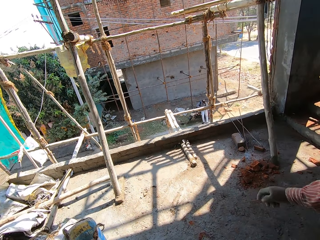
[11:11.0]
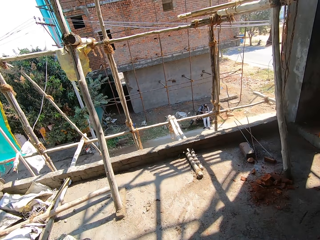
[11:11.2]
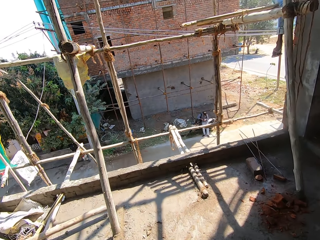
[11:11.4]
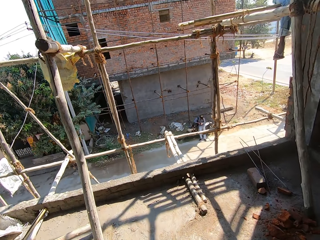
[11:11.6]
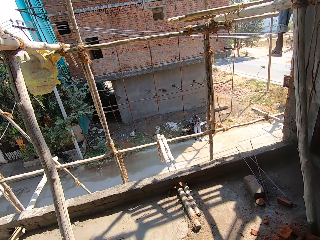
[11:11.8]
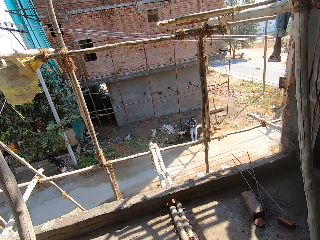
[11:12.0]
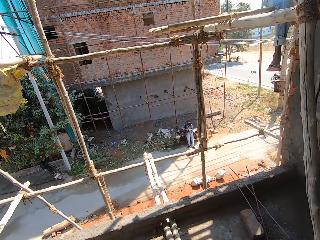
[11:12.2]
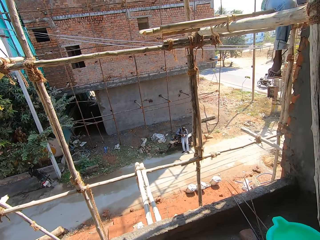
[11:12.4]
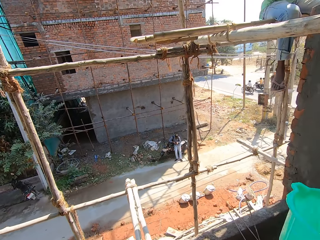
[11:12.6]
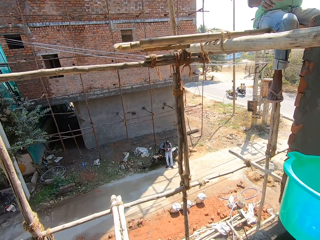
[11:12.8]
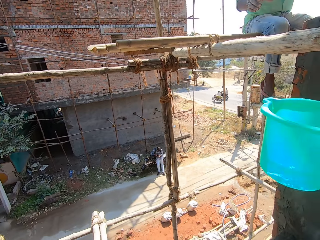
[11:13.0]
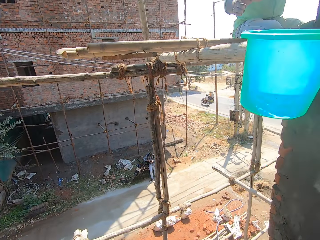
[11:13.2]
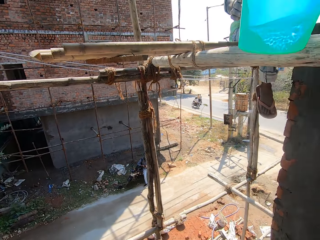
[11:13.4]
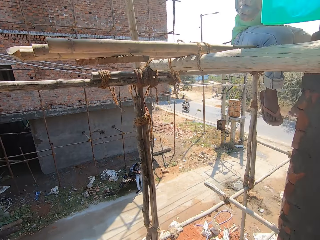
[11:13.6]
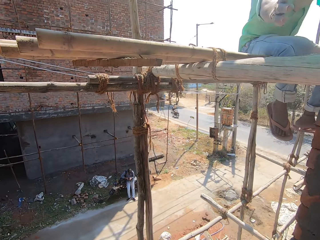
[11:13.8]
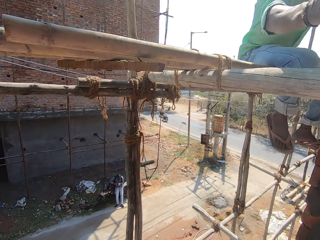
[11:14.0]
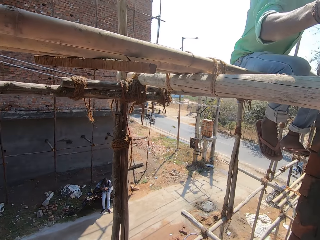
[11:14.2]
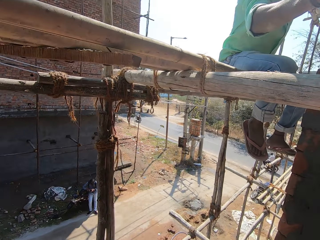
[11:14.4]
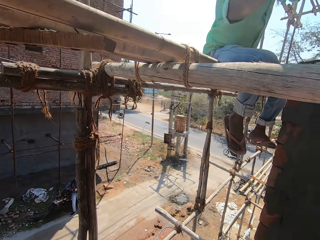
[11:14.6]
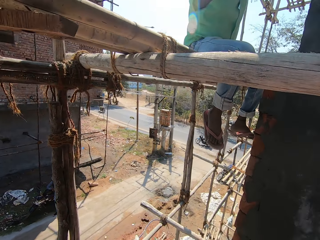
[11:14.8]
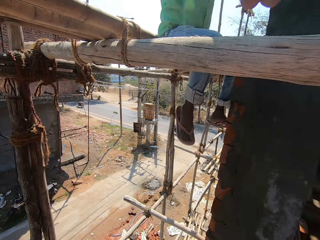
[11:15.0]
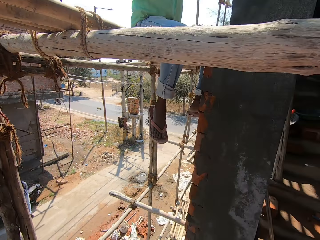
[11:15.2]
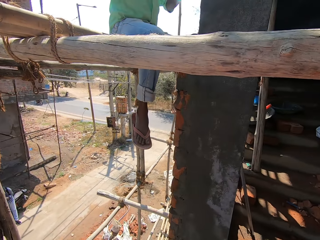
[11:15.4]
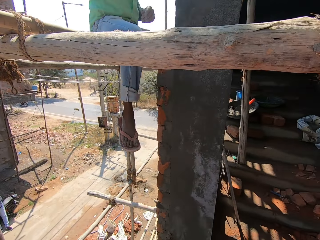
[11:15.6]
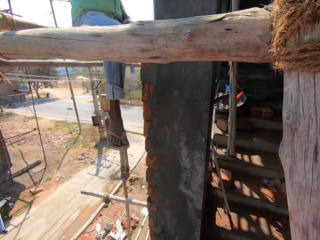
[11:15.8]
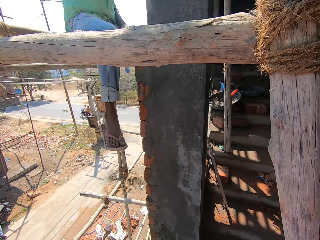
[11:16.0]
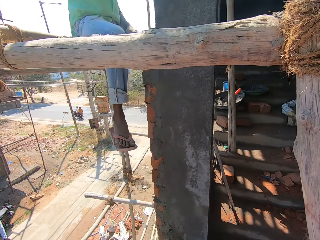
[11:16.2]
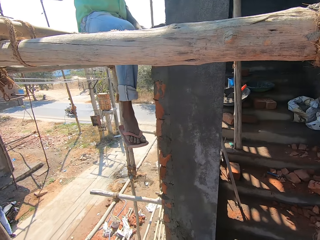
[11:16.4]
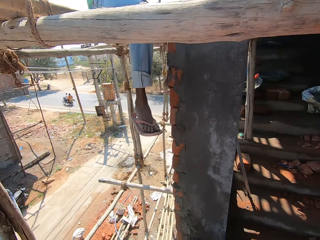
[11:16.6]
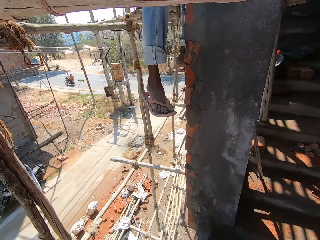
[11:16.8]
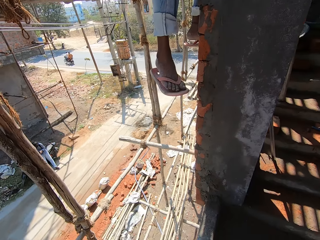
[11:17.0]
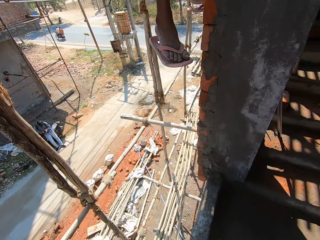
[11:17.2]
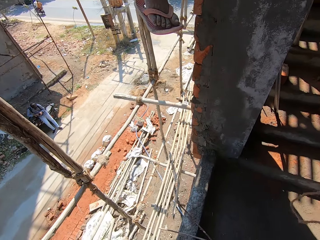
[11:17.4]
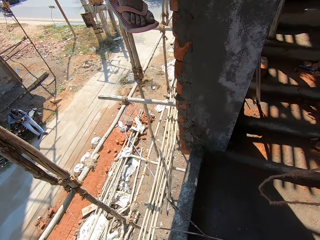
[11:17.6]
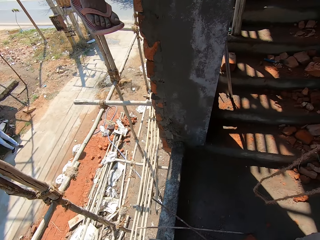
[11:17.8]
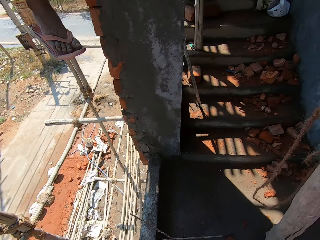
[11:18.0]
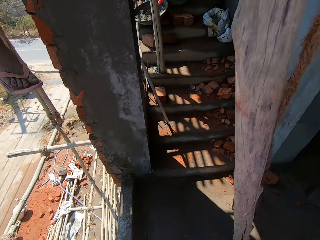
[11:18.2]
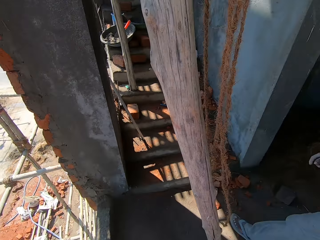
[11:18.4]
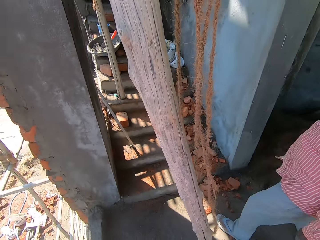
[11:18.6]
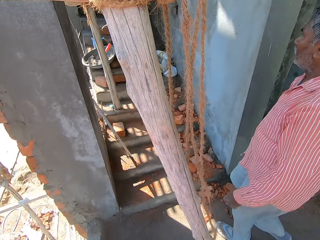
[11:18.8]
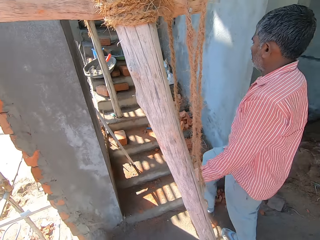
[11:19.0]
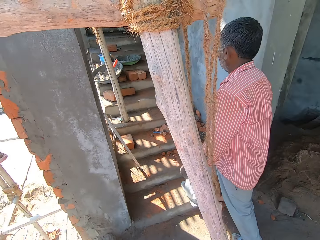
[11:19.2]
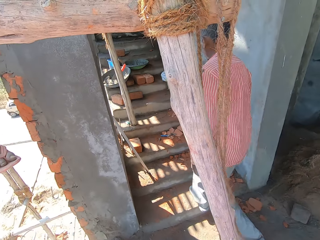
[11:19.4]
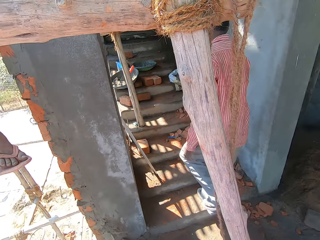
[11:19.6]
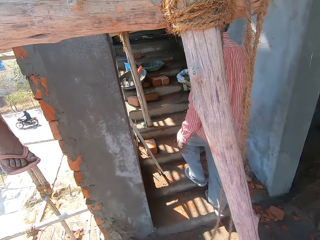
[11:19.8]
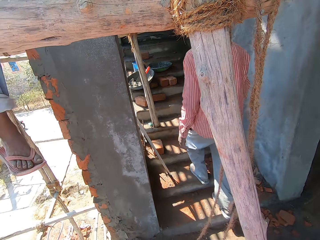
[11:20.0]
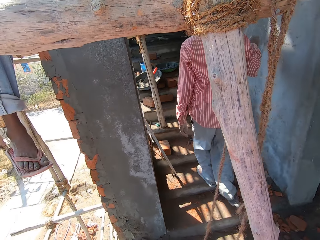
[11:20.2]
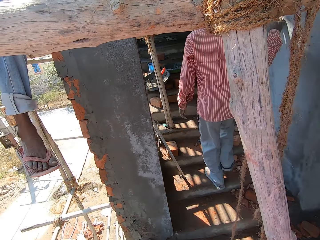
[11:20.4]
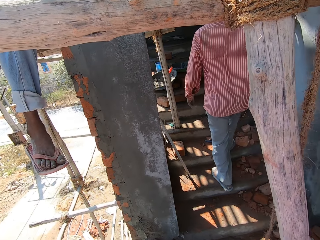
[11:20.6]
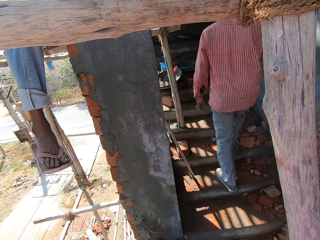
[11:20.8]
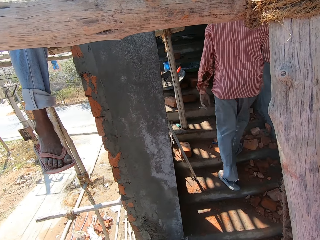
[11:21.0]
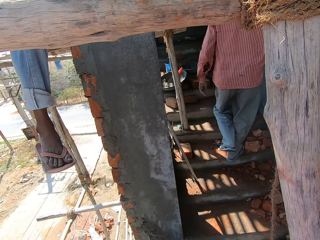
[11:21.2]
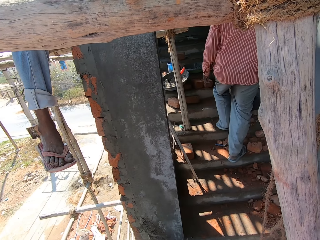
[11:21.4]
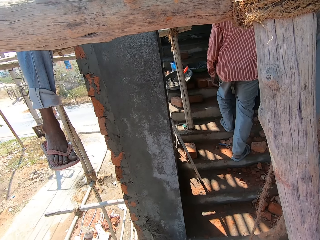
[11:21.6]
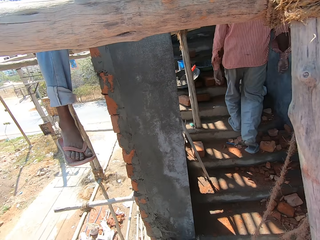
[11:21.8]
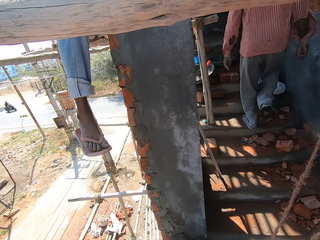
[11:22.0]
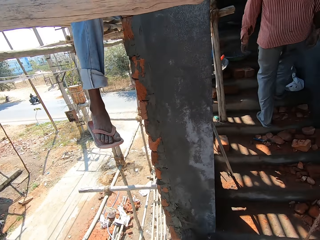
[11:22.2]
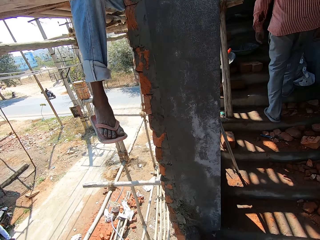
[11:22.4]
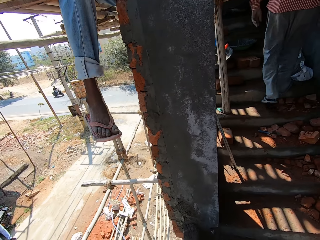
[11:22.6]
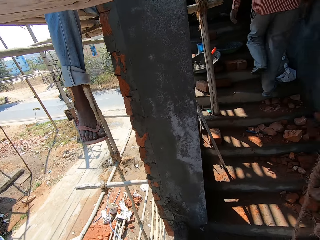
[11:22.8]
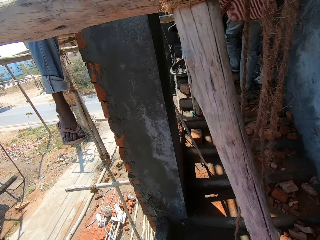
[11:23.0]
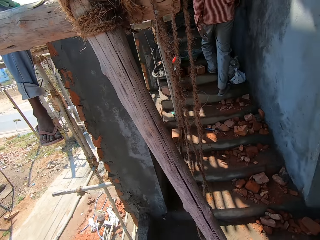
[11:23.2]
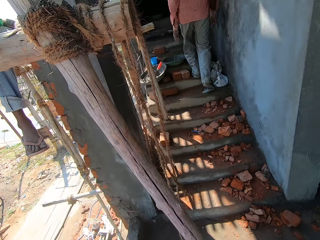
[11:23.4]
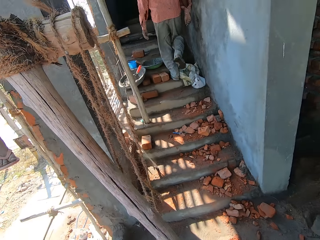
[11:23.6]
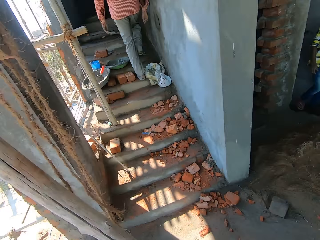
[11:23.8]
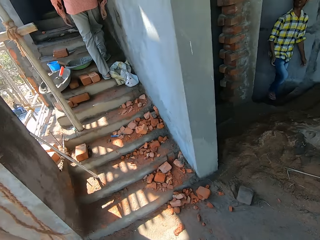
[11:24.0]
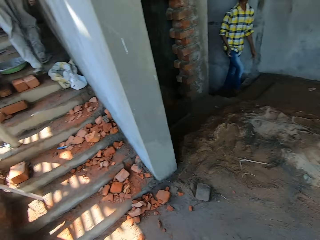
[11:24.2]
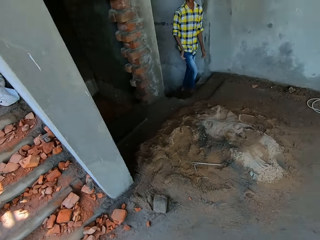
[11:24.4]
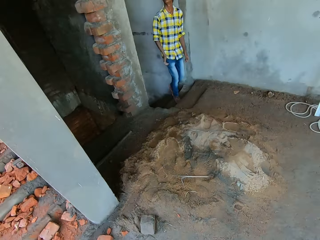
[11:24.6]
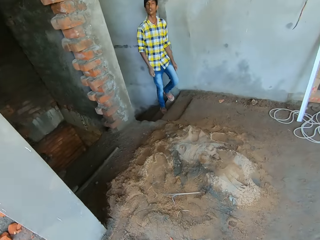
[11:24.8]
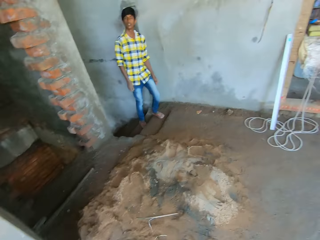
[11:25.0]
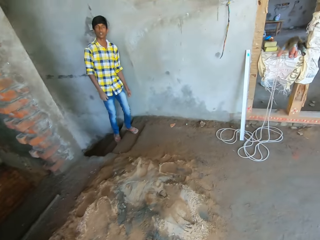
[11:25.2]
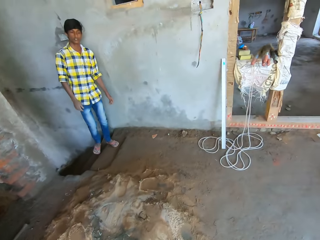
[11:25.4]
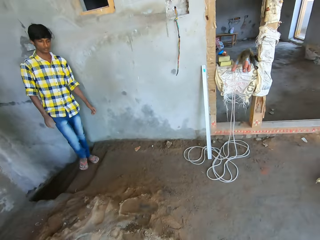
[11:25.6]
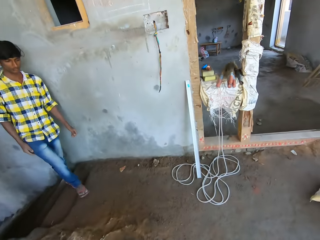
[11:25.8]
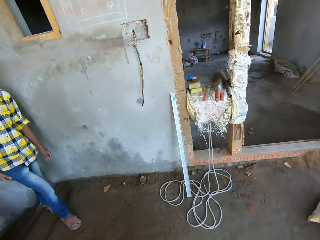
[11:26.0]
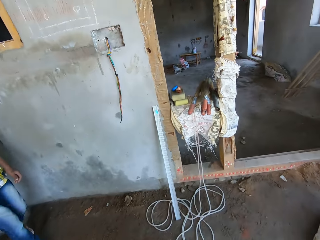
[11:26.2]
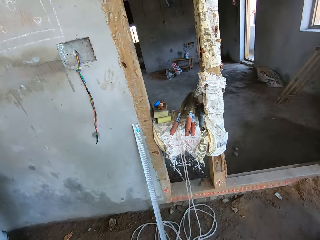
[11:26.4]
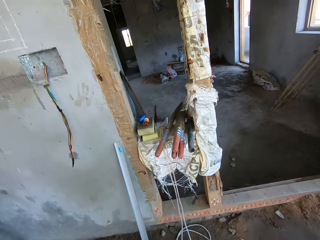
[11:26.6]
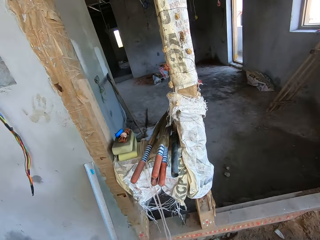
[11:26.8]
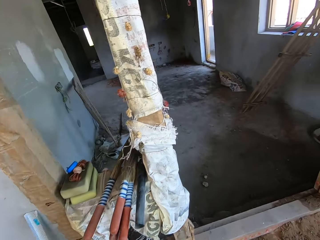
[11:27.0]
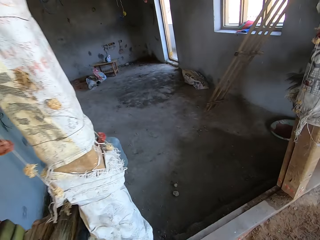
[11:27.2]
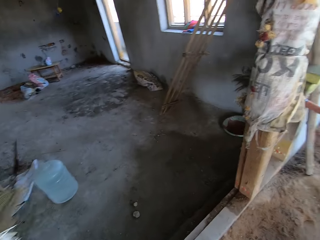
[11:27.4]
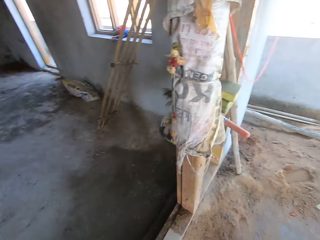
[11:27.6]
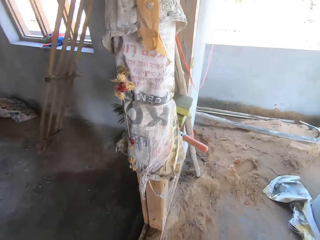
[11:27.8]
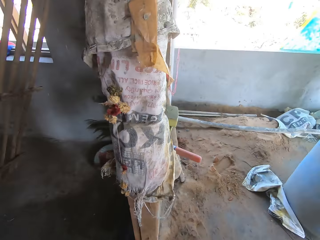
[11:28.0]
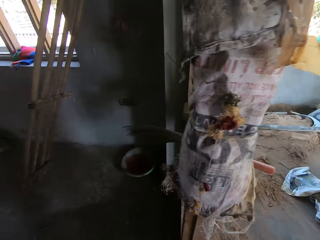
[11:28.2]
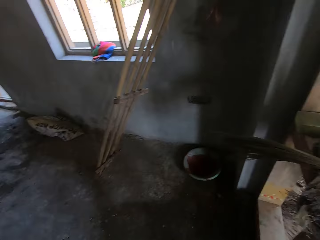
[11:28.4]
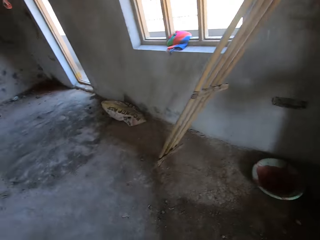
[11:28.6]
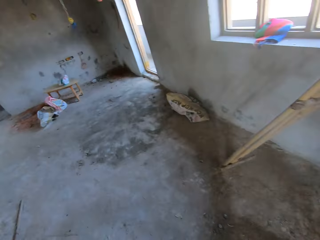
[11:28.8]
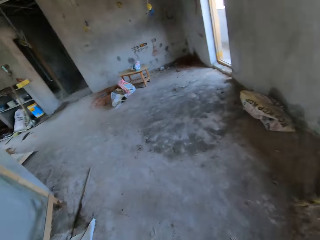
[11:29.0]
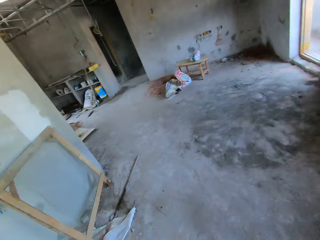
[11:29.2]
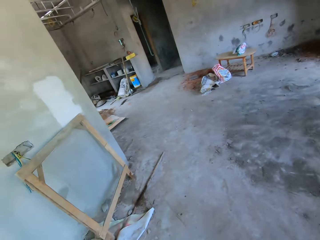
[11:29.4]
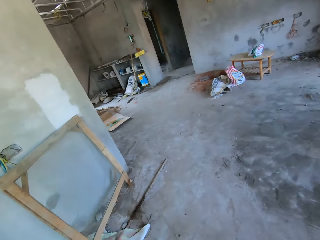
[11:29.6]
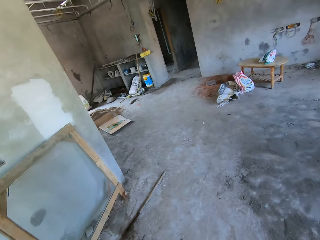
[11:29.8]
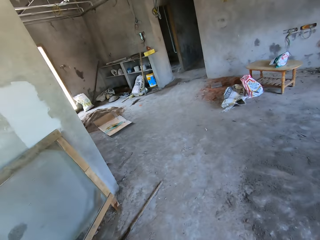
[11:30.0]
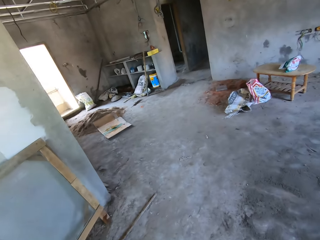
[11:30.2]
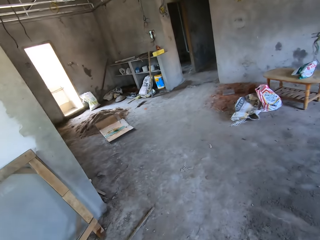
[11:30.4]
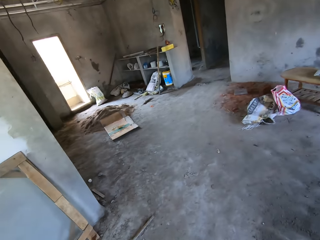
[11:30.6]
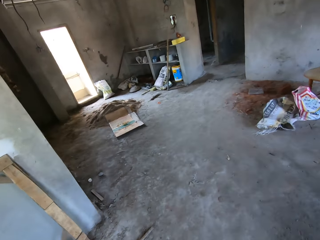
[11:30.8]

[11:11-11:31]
The camera wearer gives a man a jug with water. The man picks the jug of water. The camera wearer converses with another man. They walk around the building. They walk at a construction site.

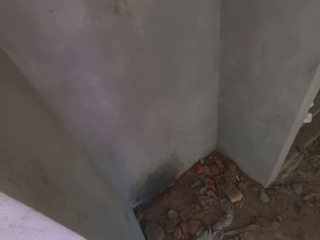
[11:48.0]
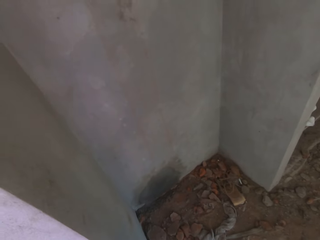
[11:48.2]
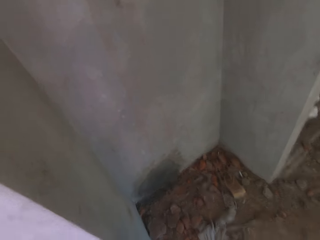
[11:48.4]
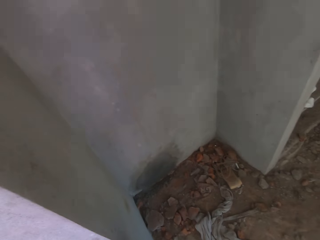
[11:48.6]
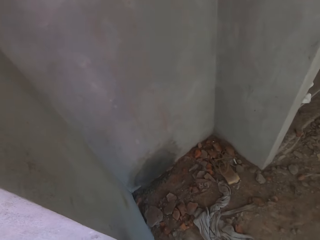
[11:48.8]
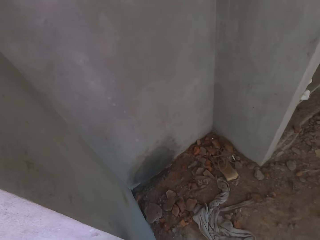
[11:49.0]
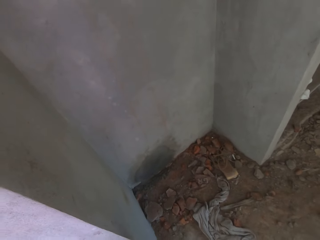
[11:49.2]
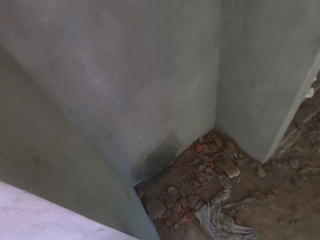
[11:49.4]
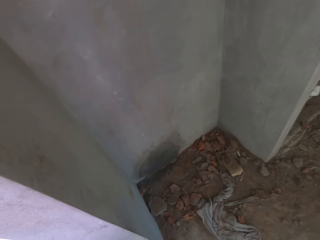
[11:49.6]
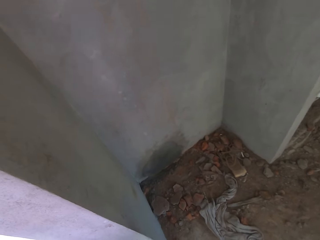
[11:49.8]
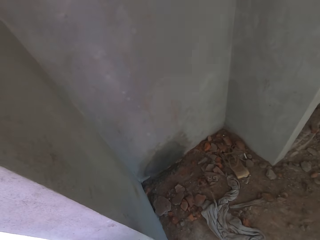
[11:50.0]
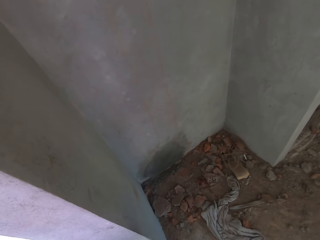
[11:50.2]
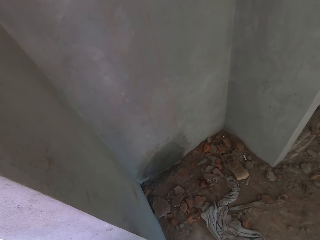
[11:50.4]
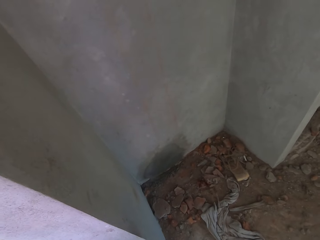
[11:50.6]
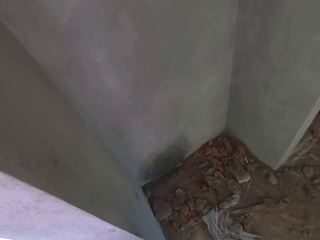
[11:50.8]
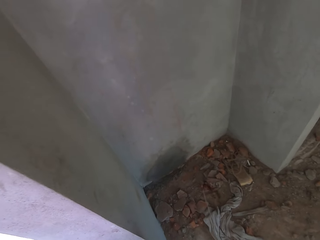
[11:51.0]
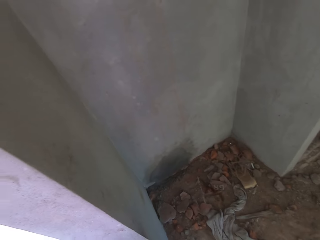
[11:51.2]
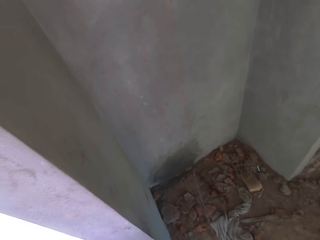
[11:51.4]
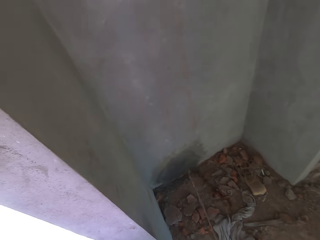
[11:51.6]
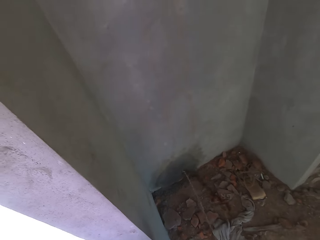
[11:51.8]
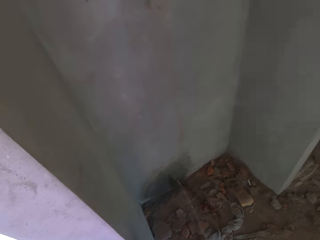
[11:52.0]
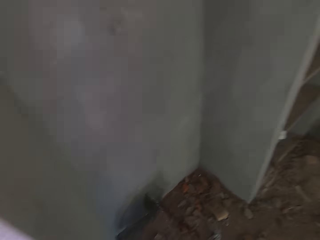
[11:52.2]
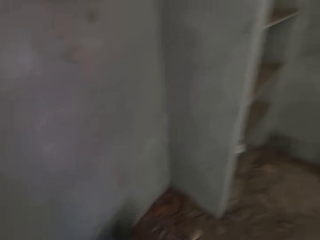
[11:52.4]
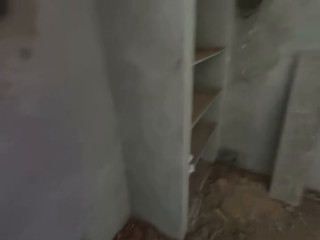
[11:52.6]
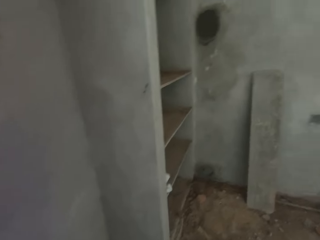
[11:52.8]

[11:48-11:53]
The camera wearer urinates on a corner.
